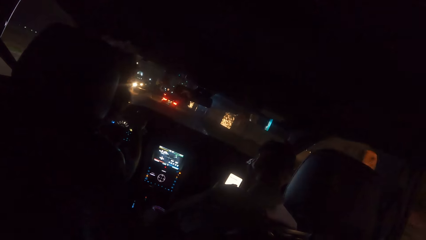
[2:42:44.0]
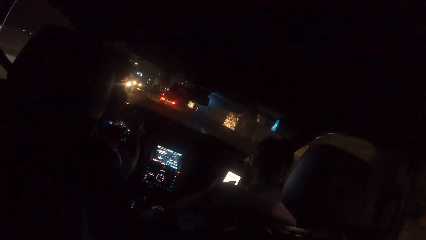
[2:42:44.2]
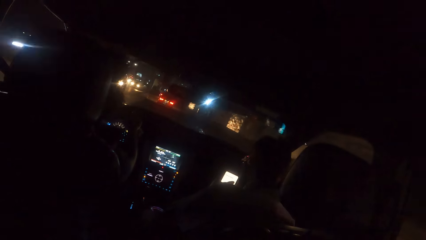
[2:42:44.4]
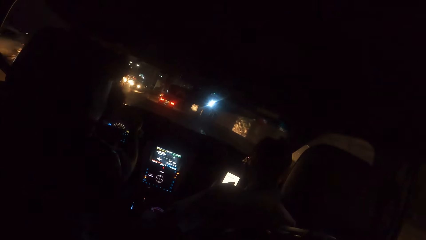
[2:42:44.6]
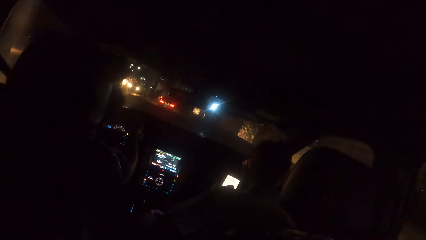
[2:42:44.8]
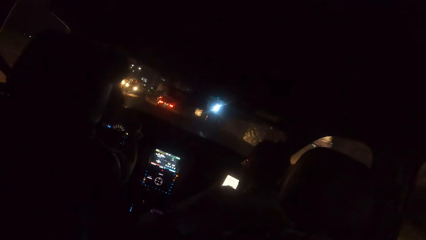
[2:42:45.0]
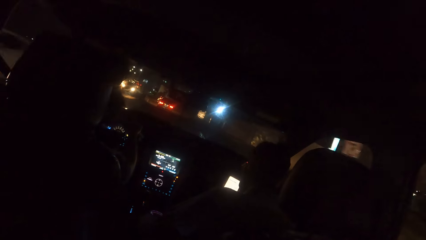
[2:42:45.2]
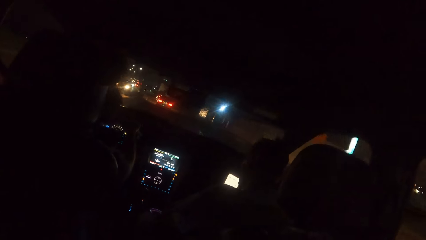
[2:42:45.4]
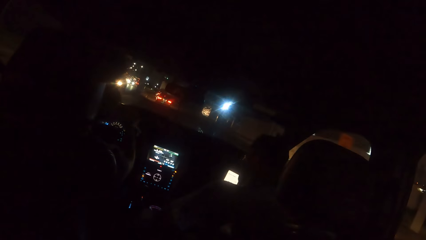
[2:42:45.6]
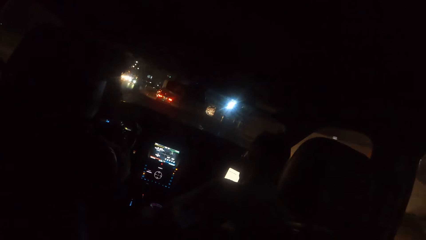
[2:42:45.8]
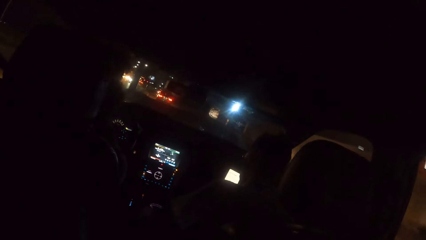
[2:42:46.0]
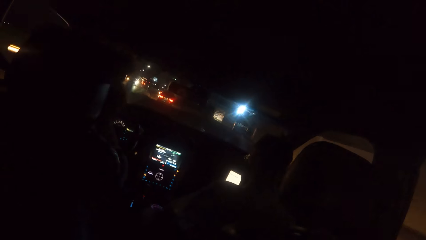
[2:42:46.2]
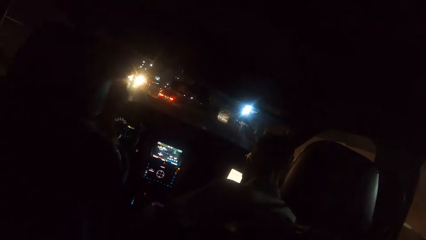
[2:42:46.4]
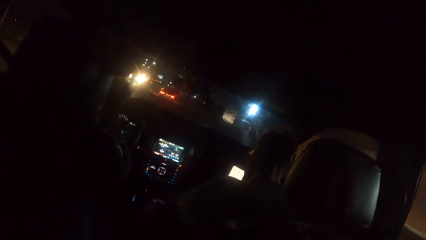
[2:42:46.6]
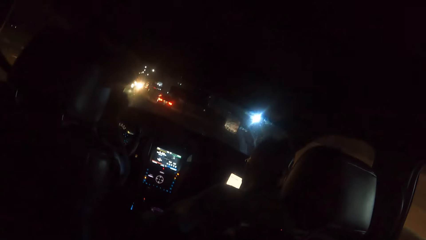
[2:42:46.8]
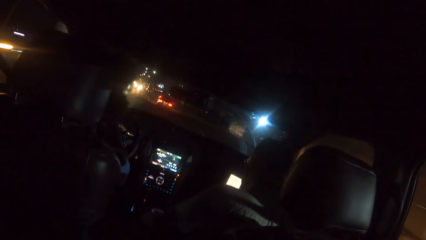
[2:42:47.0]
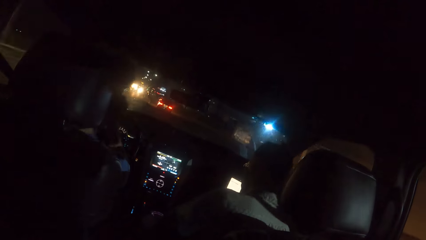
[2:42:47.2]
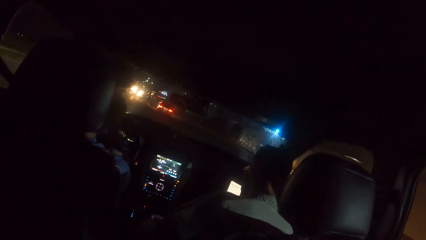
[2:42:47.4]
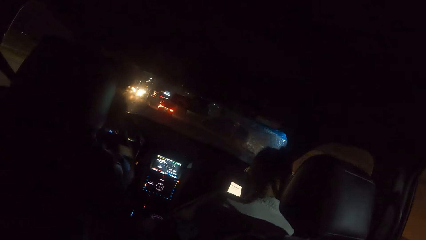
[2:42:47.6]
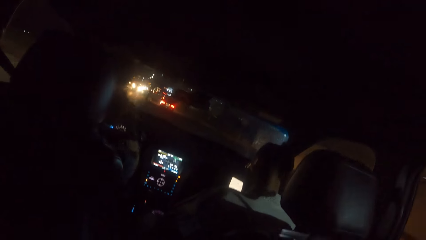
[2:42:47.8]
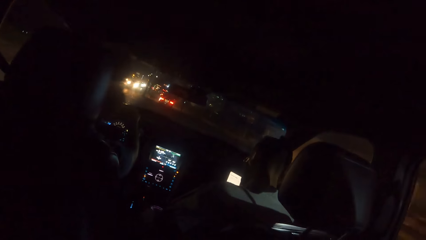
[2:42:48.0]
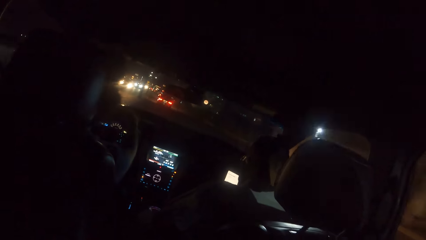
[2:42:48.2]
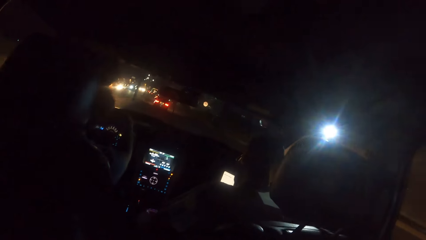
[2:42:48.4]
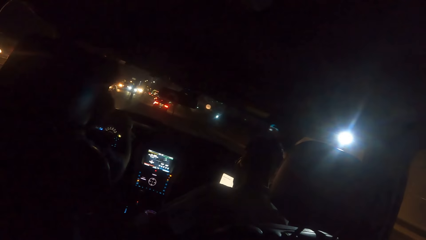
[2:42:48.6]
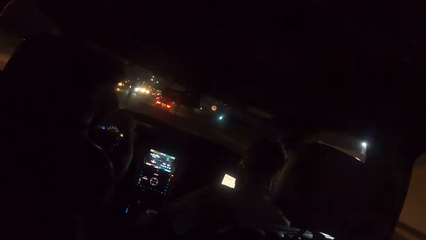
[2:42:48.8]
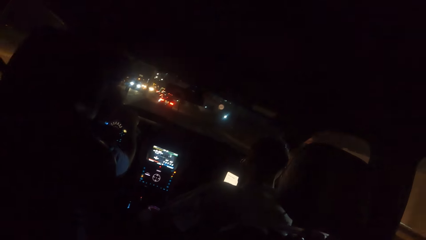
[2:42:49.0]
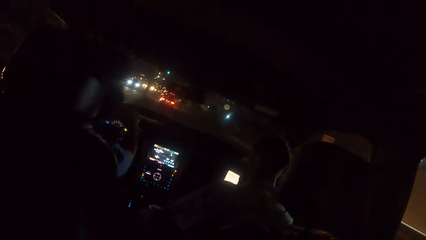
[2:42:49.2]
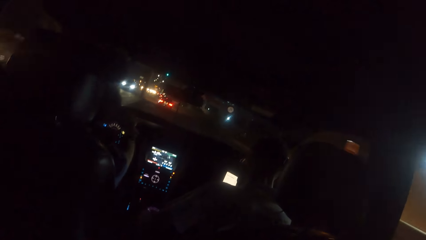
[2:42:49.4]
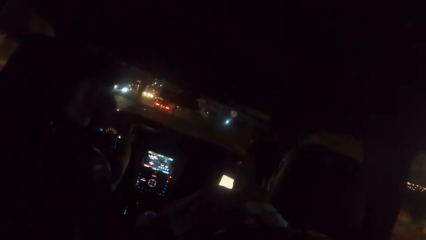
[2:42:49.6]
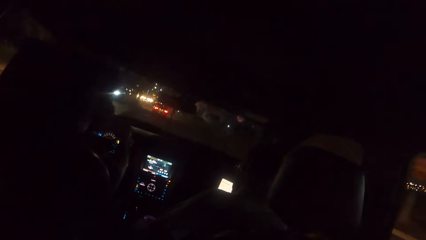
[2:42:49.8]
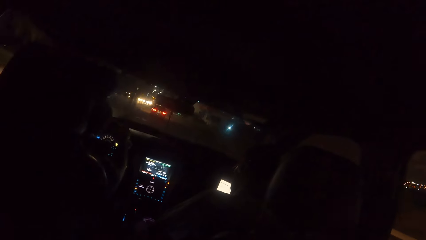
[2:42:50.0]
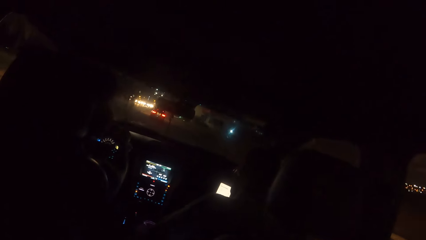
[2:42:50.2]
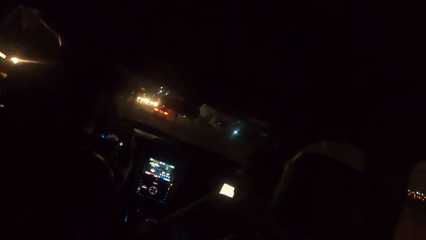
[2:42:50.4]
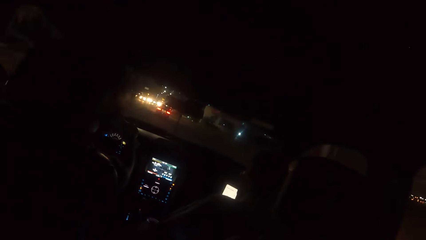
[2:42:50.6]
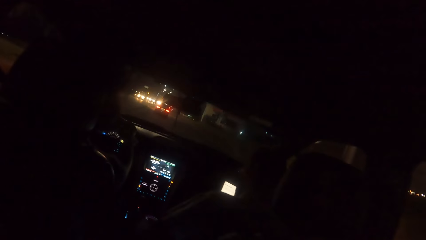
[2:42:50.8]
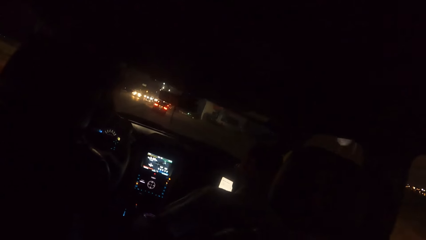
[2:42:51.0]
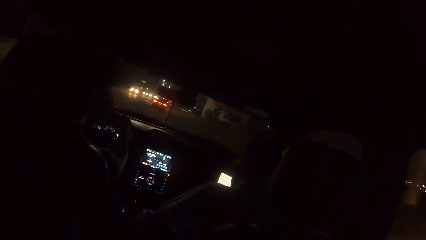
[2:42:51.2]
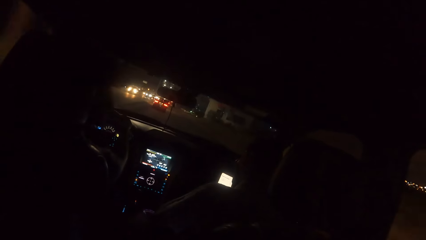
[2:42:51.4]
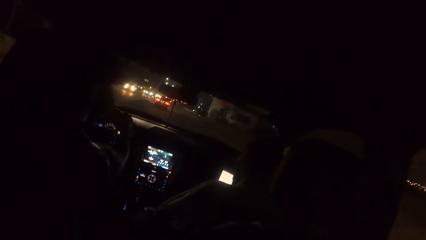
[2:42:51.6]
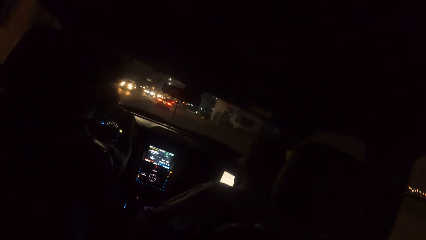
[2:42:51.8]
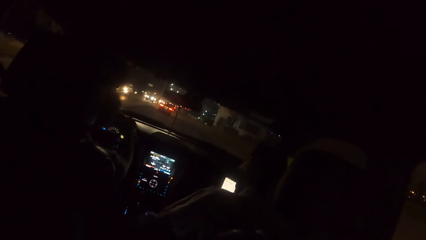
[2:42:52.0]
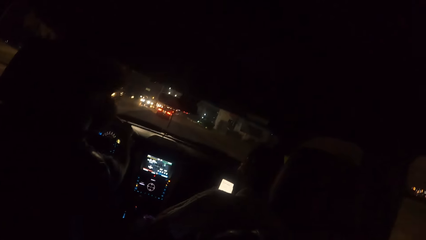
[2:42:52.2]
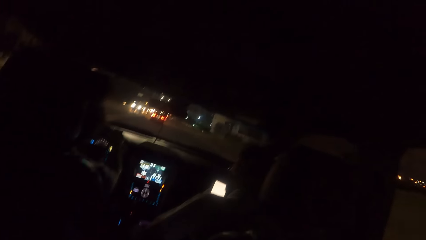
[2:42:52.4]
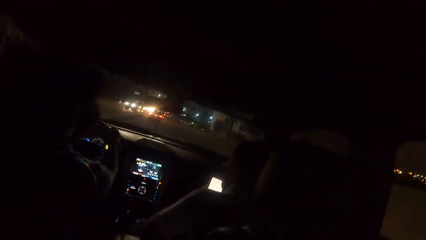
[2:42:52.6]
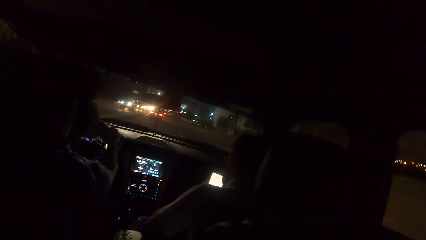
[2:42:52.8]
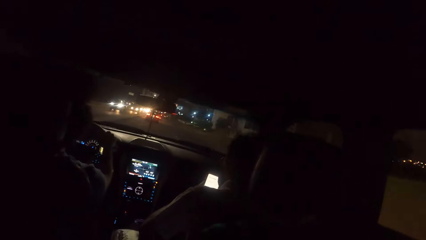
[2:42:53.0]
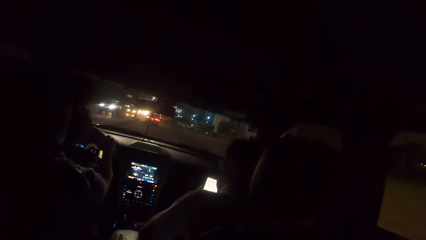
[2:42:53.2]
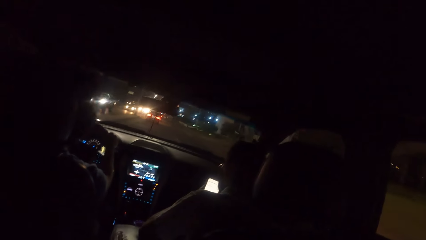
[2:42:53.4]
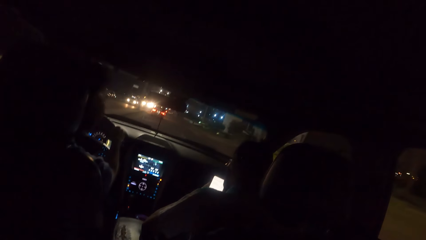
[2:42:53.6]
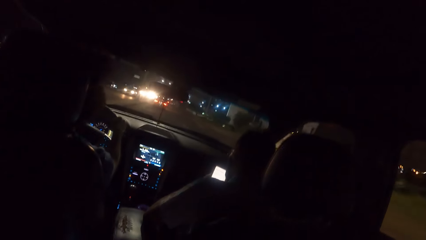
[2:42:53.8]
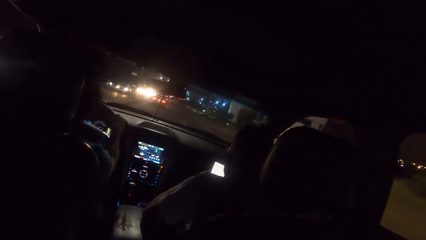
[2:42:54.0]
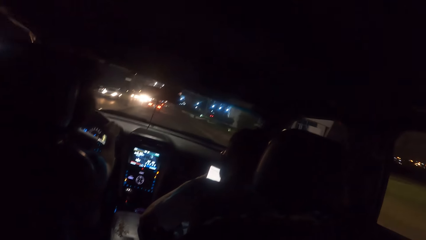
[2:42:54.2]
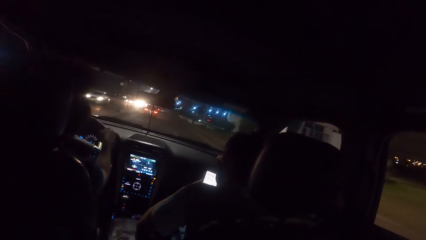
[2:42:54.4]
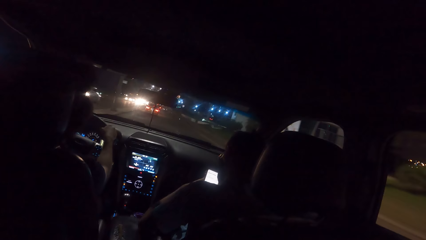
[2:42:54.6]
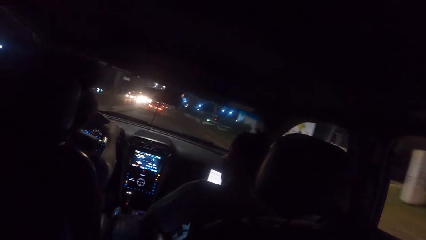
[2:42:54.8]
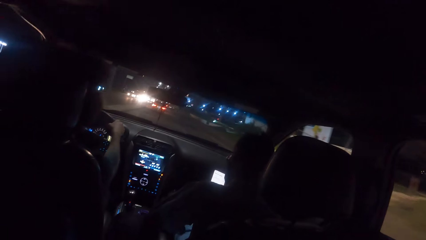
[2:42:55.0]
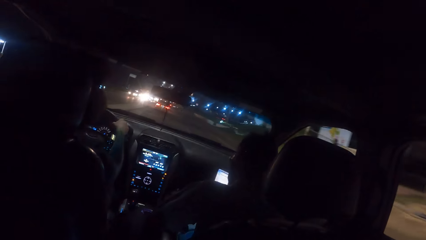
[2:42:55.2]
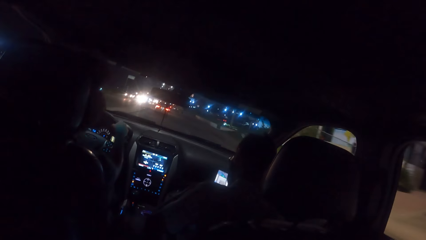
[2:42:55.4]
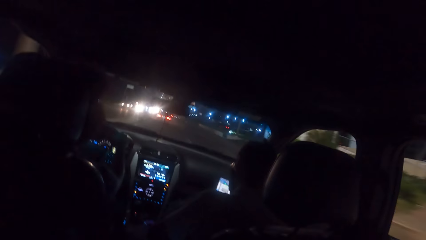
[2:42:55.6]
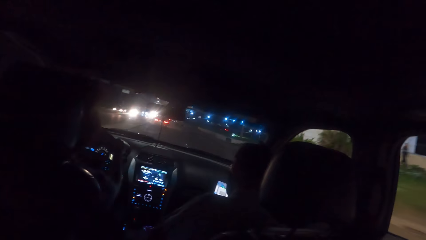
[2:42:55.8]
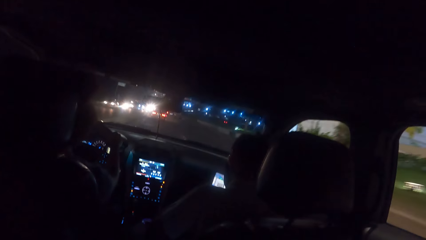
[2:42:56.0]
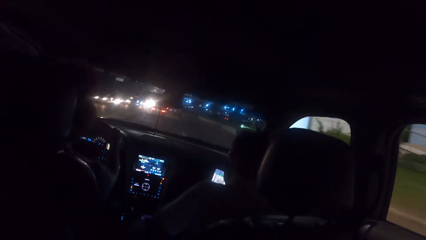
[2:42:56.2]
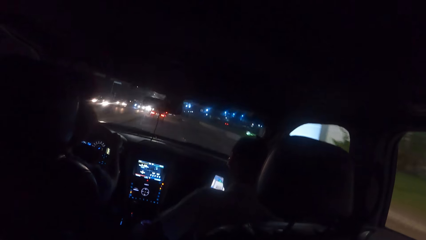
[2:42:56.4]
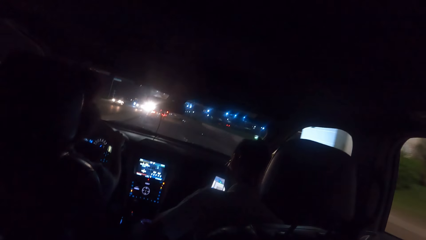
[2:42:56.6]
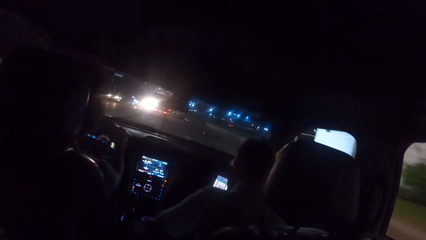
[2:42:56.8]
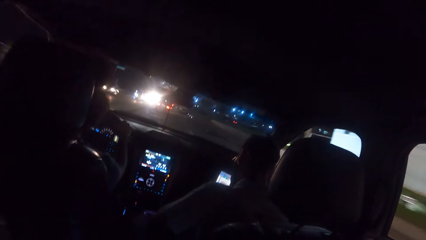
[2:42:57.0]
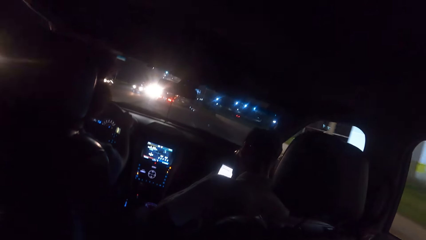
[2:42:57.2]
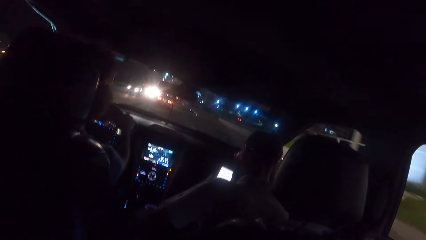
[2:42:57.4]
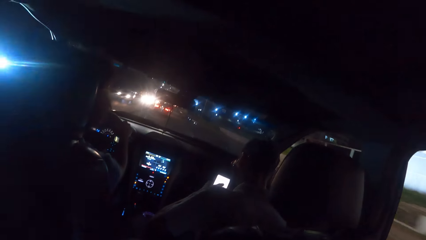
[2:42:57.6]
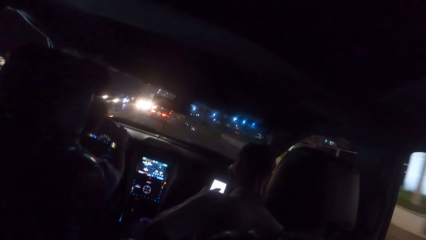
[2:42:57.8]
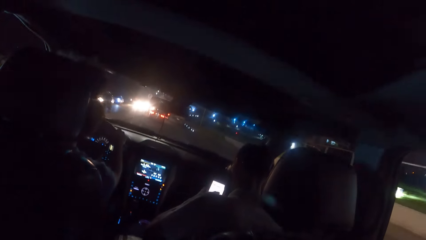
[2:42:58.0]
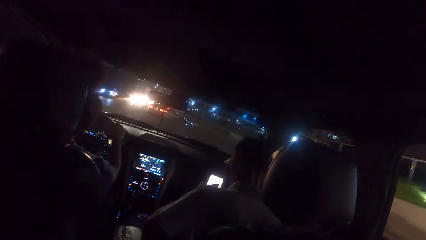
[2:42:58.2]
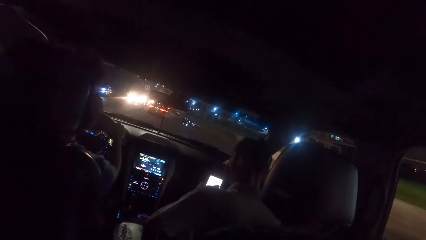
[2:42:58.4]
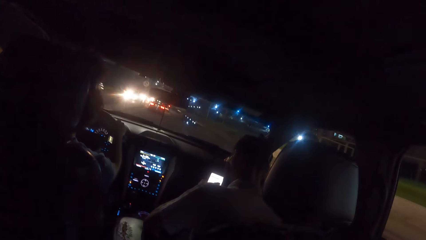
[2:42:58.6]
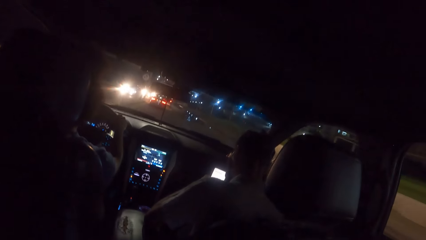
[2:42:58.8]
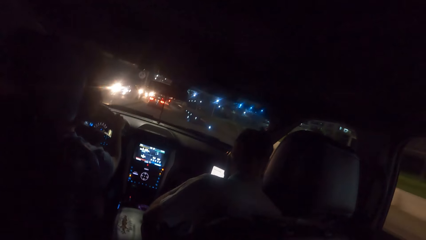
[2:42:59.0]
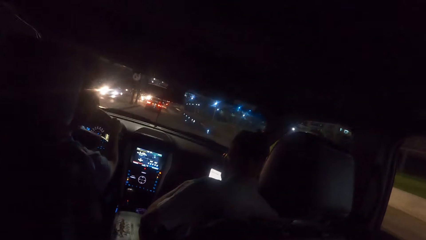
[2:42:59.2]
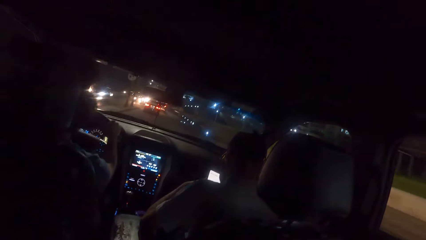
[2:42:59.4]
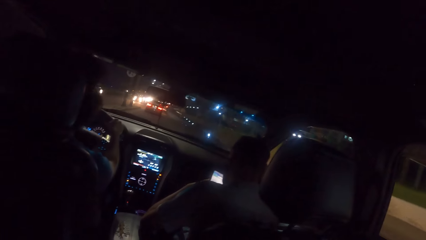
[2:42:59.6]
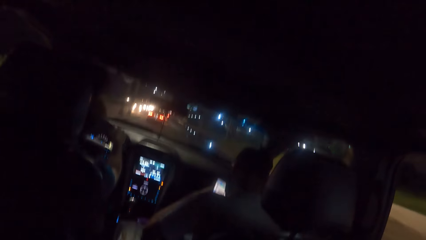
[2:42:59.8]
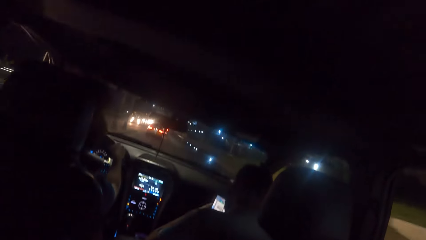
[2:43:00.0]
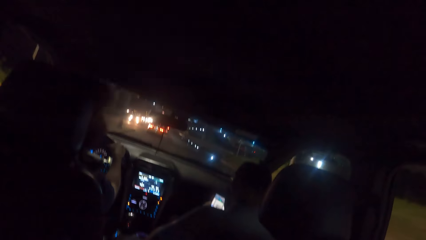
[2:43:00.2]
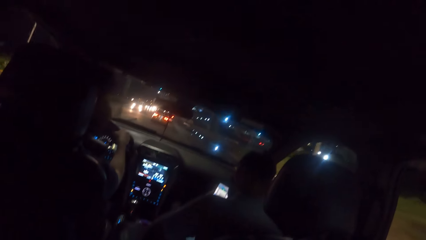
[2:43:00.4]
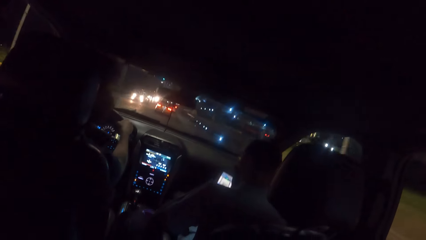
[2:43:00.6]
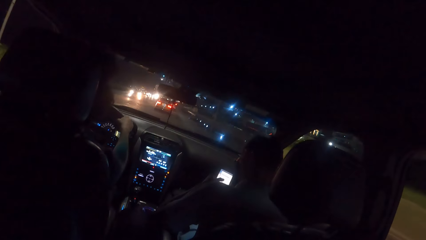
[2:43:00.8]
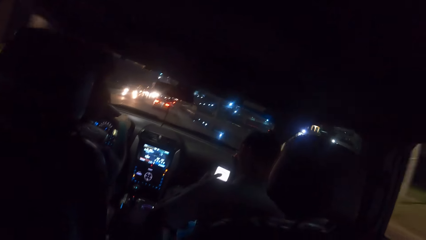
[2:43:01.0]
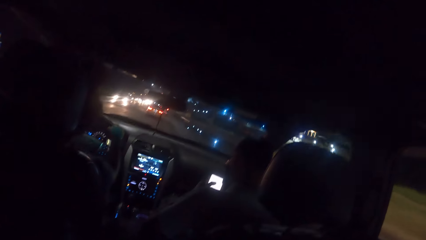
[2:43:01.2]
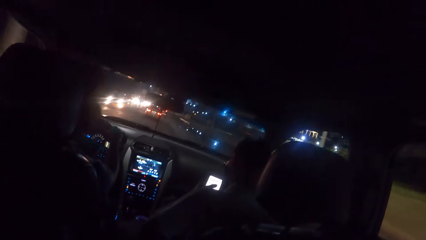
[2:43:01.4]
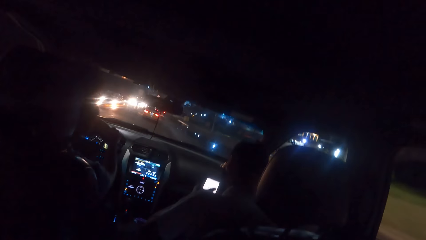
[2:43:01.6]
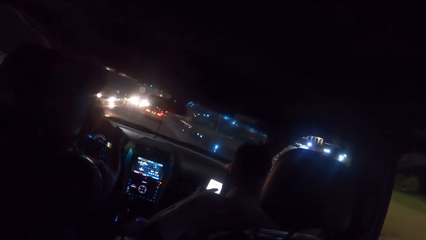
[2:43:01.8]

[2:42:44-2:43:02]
The man lifts his right hand from the steering wheel of the car. The man drives with both his hands on the steering wheel of the car.
